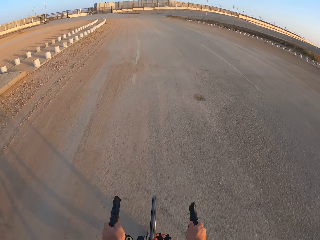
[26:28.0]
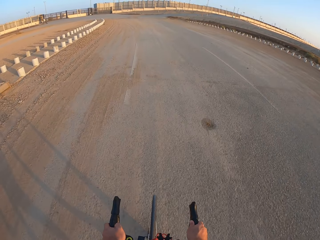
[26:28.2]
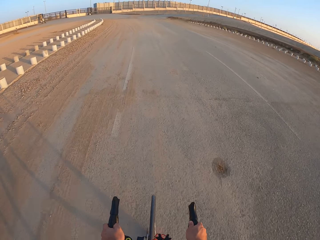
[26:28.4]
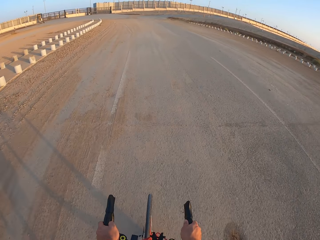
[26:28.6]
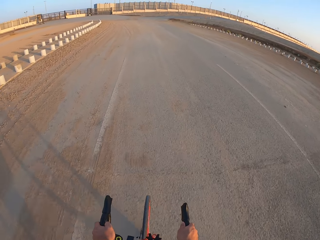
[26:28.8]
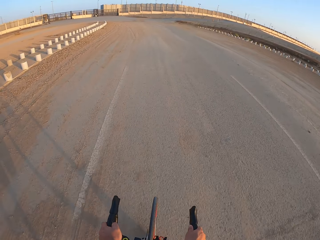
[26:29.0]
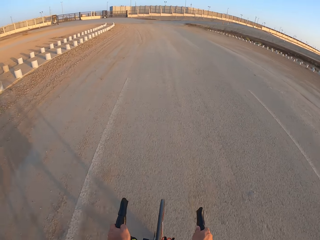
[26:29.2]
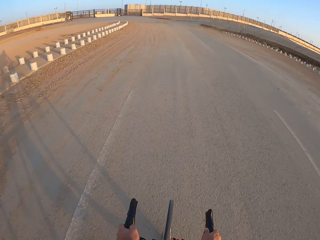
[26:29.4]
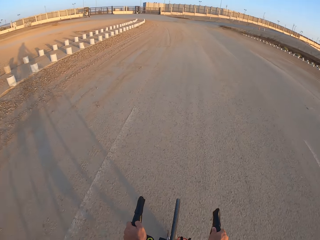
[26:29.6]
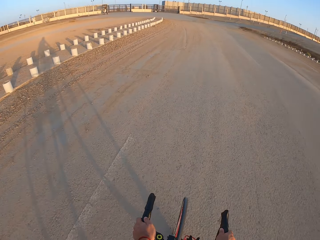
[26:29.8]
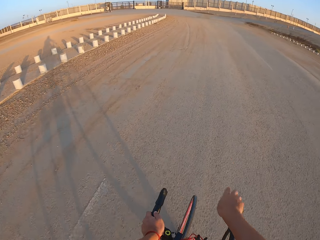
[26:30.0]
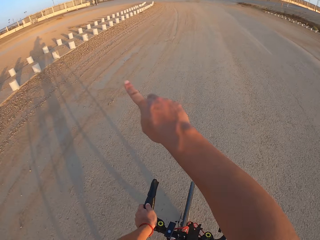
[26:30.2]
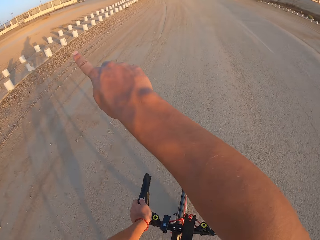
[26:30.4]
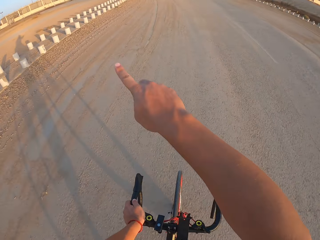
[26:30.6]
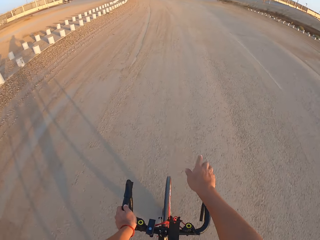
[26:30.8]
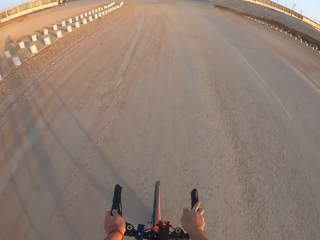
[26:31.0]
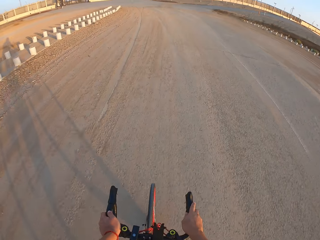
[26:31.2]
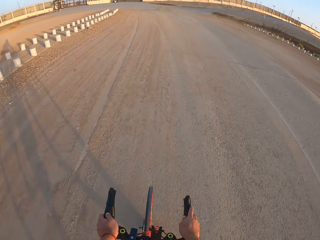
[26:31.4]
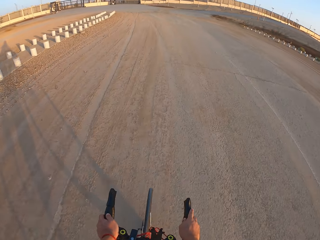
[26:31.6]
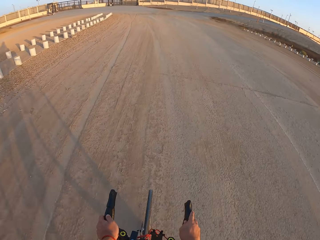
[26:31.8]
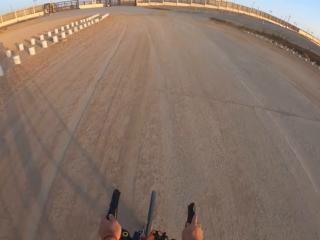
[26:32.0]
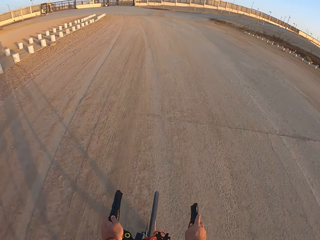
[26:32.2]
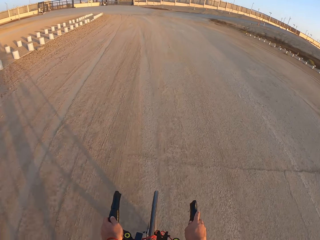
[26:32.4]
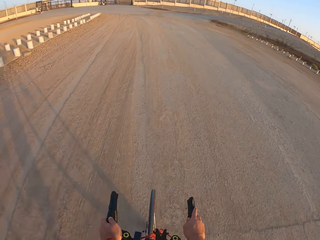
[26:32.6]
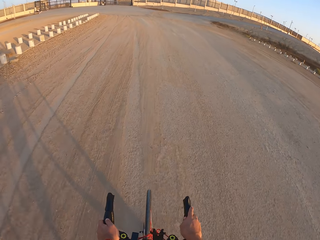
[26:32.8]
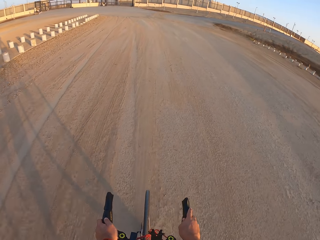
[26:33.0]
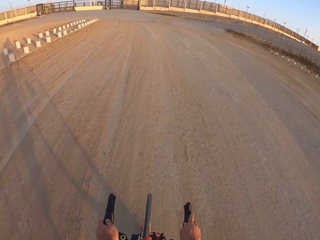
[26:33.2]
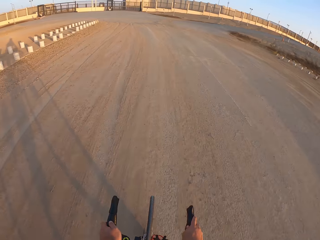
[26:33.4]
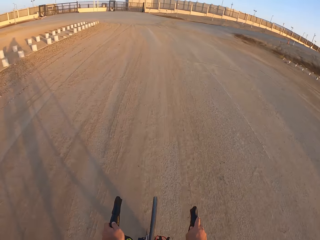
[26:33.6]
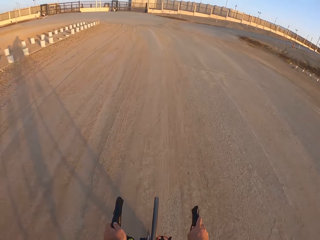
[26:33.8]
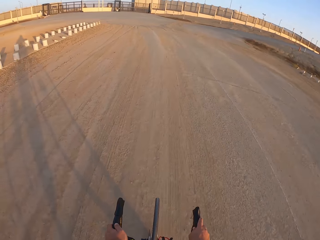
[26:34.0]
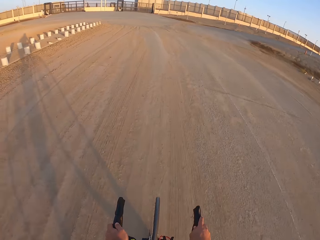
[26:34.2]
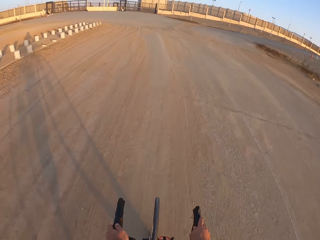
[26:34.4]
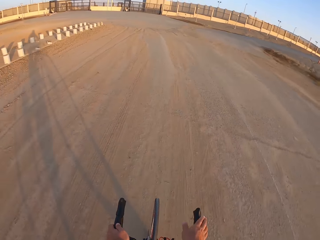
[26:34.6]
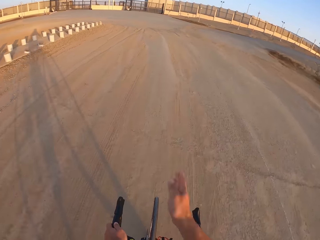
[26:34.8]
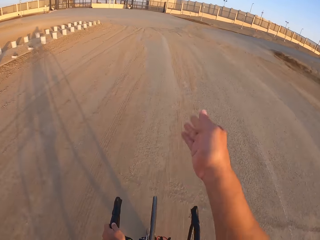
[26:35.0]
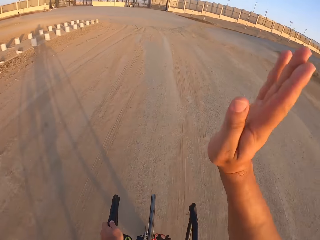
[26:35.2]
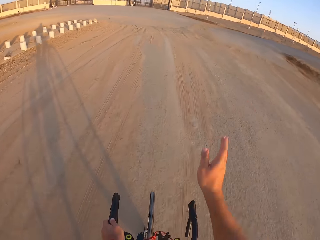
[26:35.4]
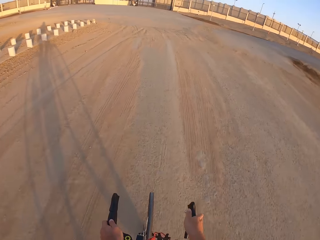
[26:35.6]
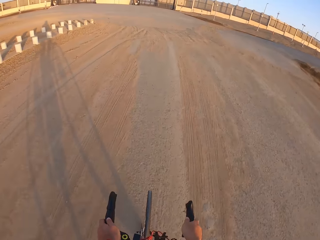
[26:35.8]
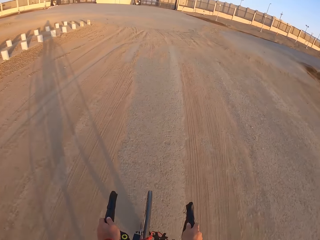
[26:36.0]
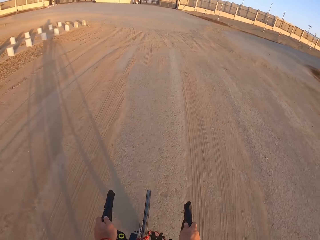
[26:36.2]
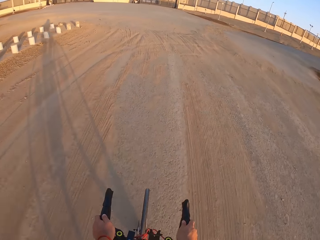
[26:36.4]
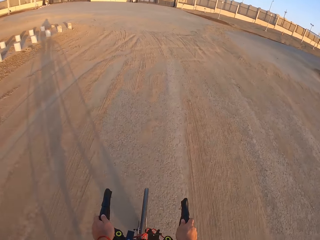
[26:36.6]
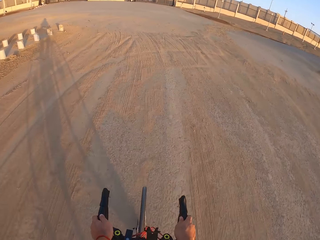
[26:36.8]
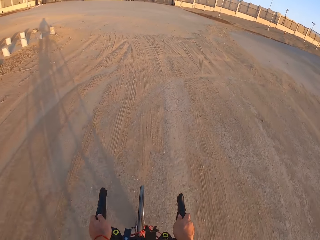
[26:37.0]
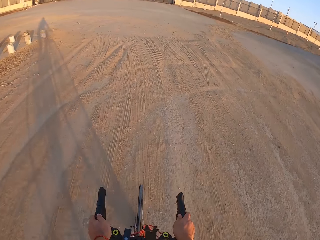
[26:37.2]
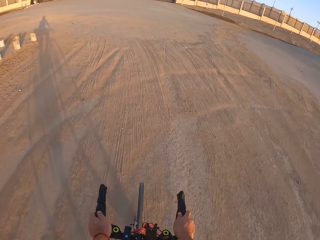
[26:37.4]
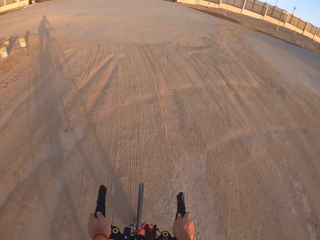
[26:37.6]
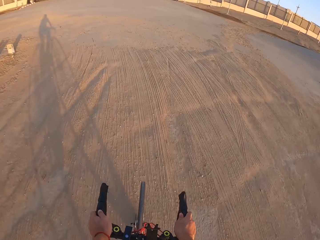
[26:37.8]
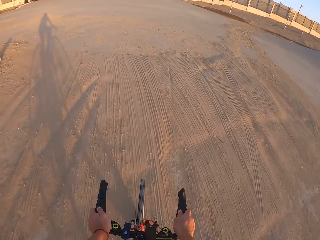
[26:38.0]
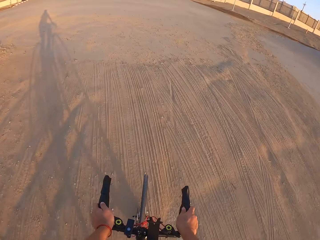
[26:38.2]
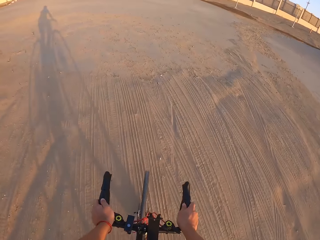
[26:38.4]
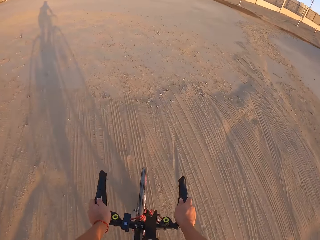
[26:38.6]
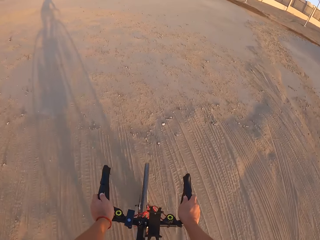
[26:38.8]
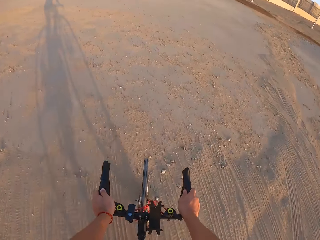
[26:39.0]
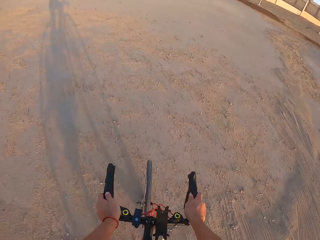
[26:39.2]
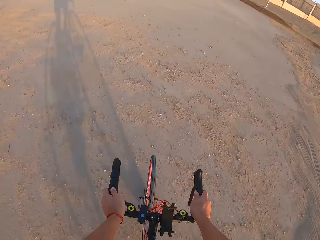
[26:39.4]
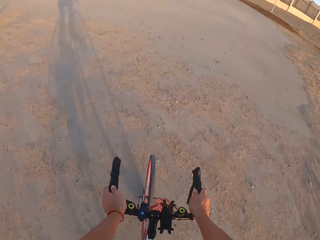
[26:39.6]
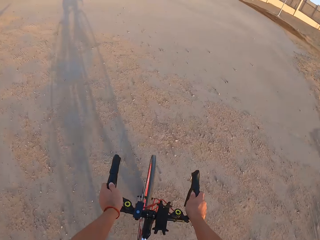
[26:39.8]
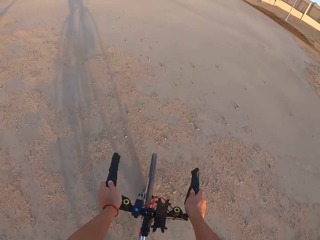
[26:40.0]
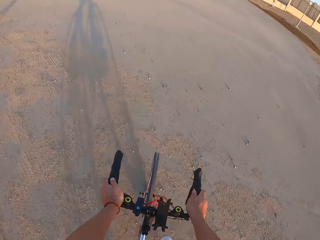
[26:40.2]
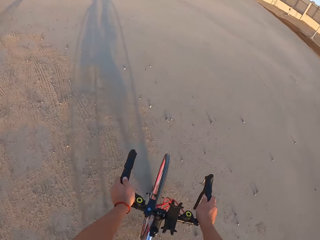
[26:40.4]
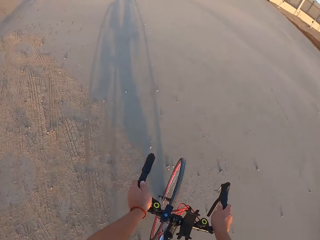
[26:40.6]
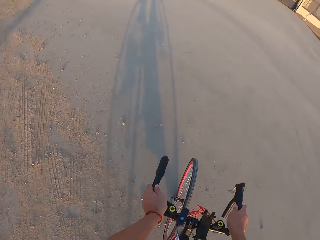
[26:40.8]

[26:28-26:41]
The camera wearer stretches the hand. They ride the bicycle on the road. They wave the hand. They ride the bicycle.

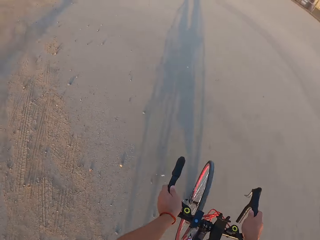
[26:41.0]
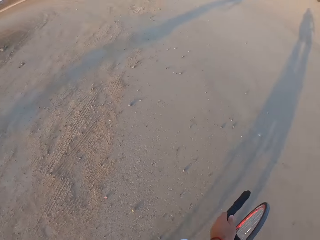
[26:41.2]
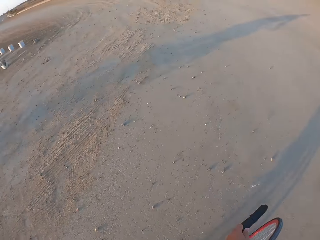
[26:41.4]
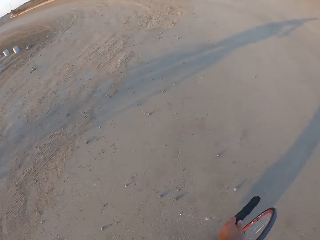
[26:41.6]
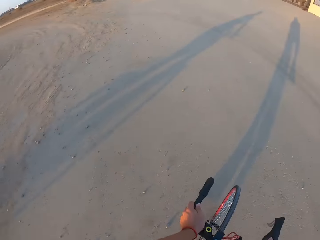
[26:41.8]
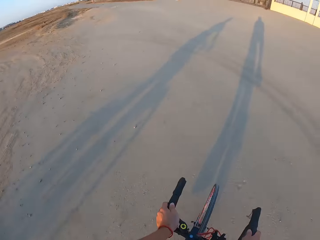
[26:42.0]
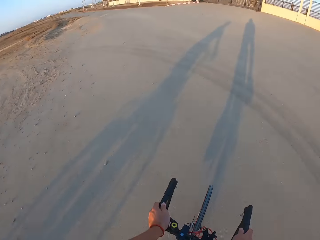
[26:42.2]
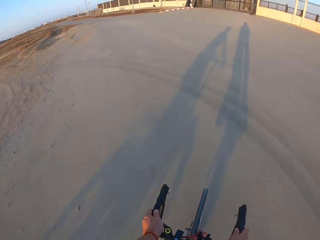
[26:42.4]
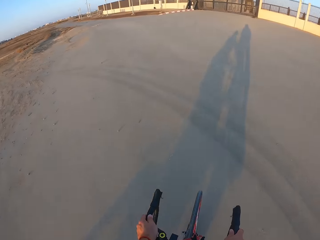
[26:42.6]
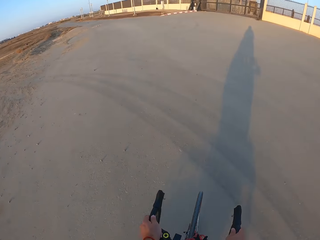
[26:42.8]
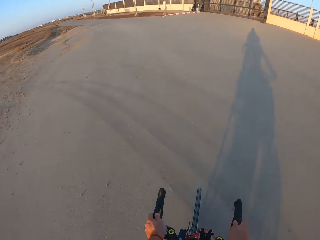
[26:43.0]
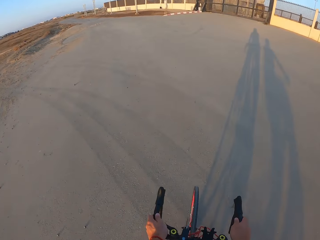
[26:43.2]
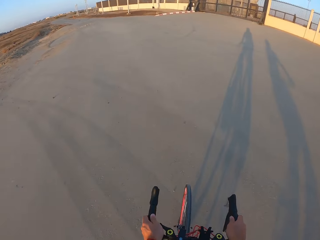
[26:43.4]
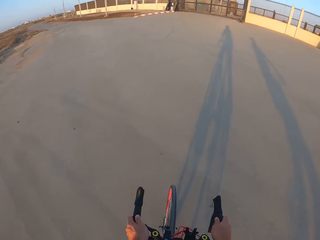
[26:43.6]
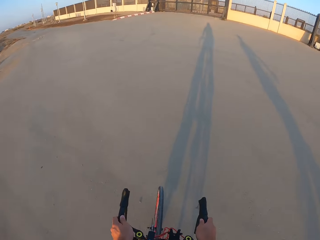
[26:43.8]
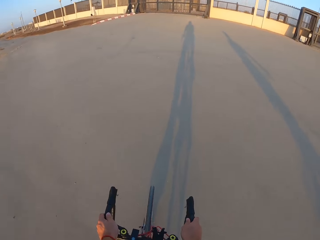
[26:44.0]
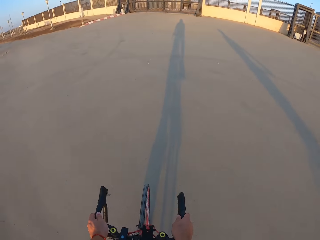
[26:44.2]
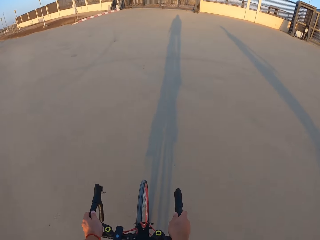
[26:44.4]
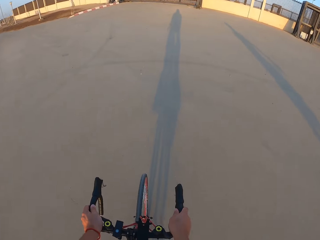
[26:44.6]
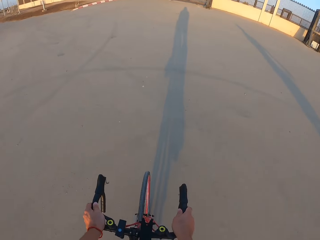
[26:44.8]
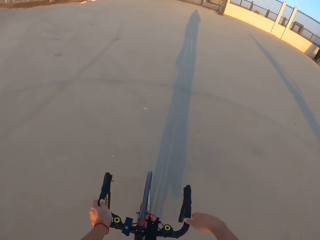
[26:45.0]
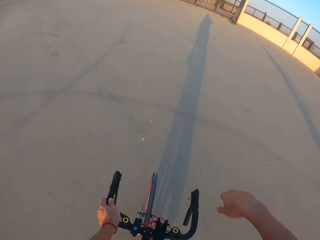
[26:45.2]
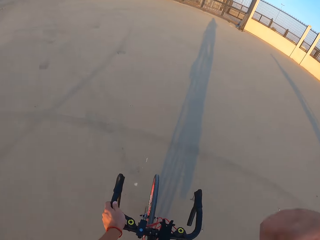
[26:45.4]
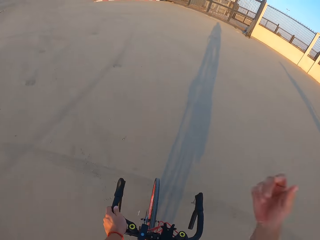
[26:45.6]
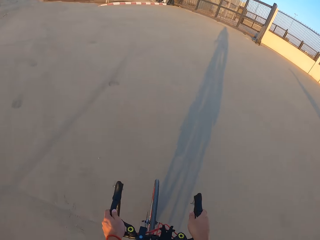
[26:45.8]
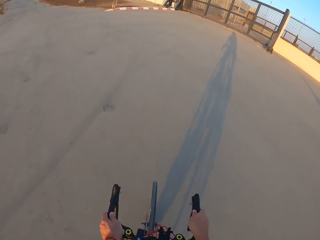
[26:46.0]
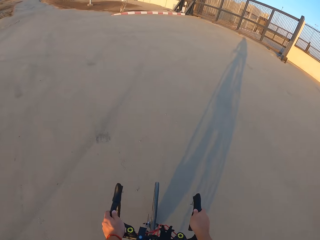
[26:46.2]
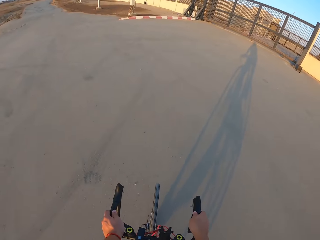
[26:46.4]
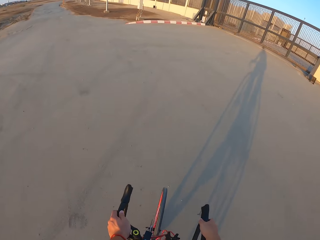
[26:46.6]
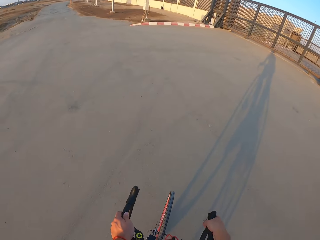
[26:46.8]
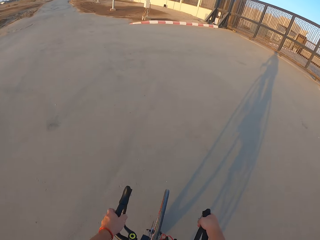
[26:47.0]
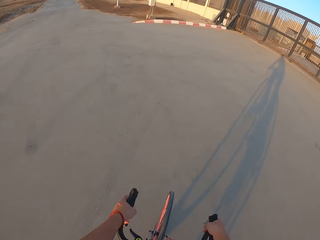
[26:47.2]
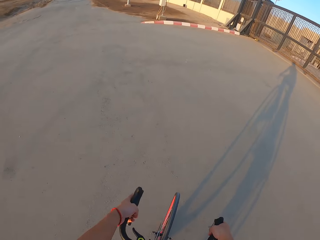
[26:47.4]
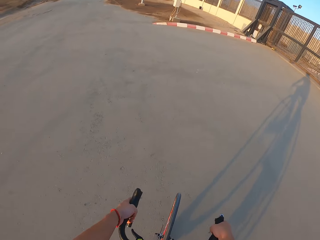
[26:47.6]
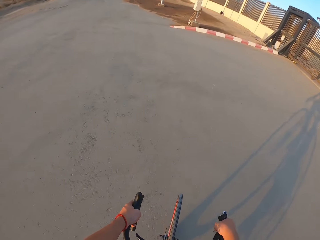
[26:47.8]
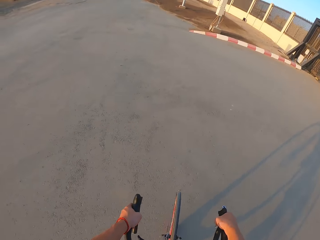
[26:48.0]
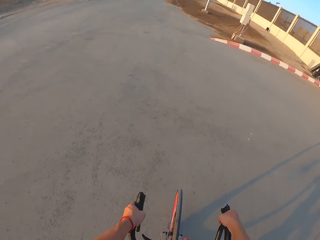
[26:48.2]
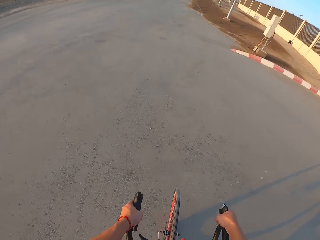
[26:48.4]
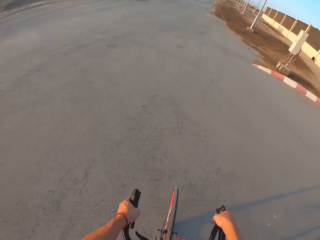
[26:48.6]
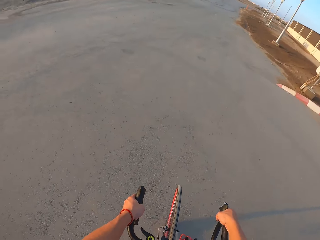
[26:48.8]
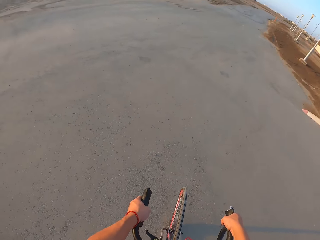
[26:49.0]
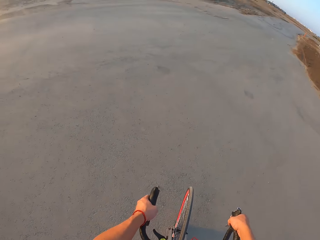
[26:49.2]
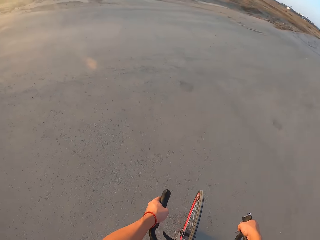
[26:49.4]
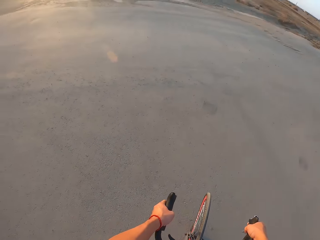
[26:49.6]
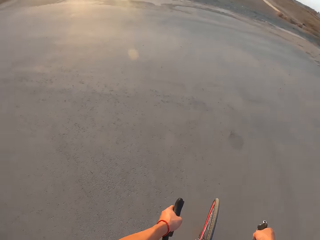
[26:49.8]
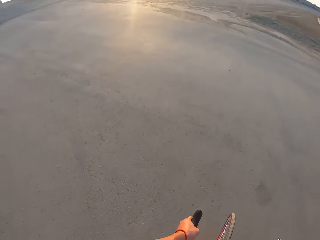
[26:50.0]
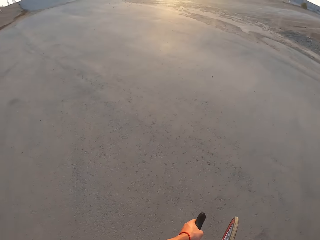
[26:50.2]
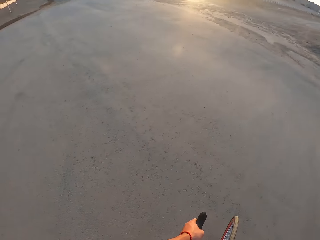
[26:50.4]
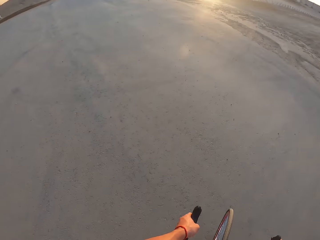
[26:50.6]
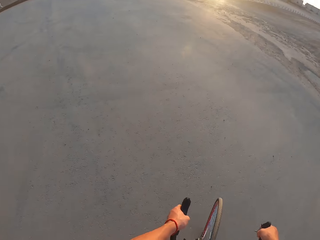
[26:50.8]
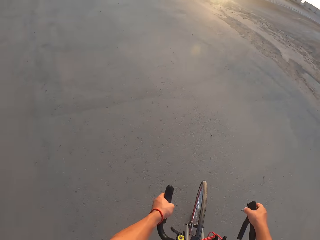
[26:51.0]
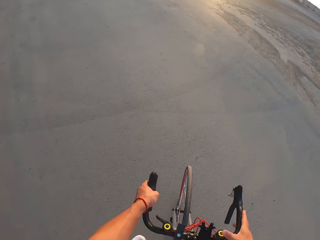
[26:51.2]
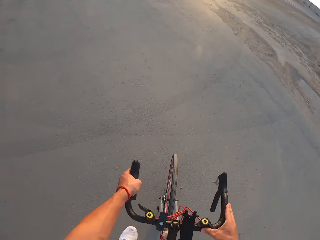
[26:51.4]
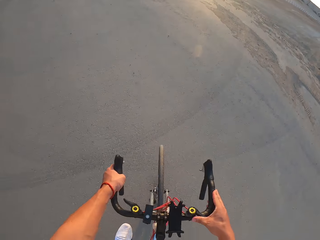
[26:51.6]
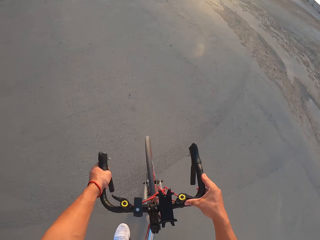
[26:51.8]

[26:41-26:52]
The camera wearer moves the hand. They ride the bicycle.
